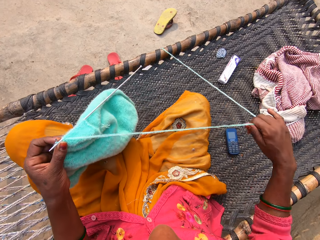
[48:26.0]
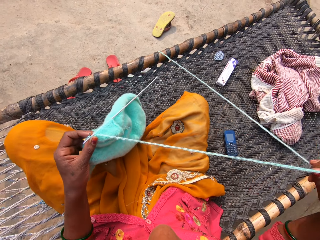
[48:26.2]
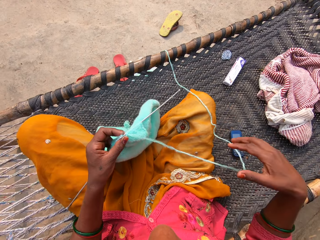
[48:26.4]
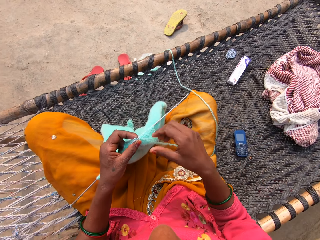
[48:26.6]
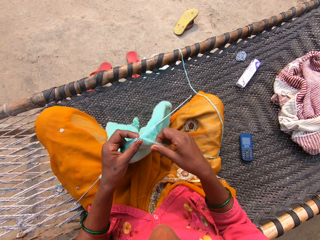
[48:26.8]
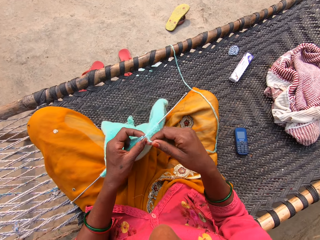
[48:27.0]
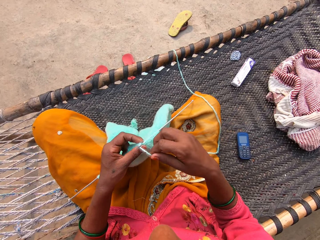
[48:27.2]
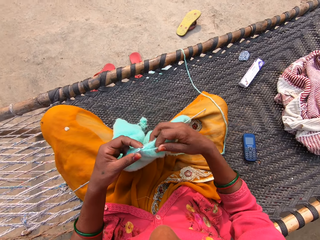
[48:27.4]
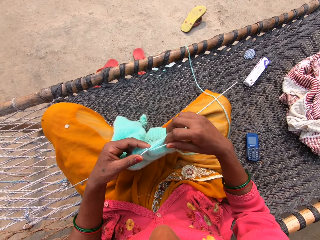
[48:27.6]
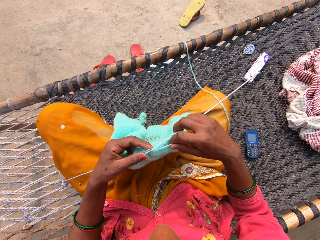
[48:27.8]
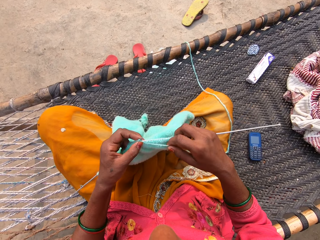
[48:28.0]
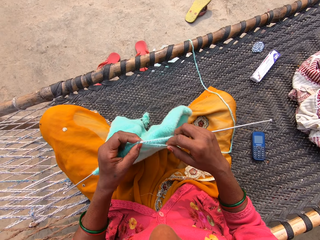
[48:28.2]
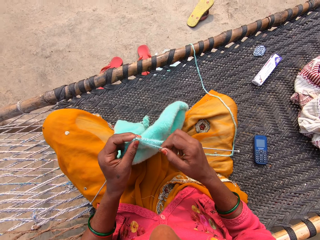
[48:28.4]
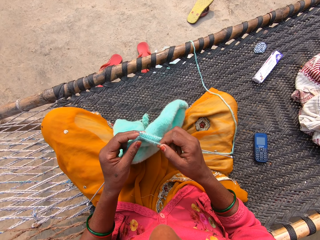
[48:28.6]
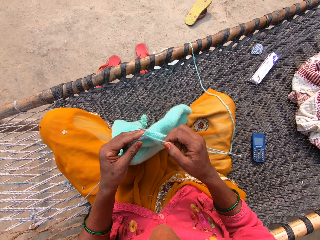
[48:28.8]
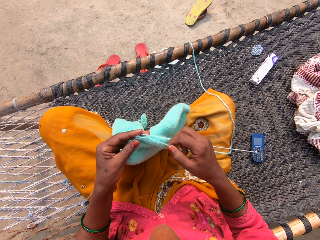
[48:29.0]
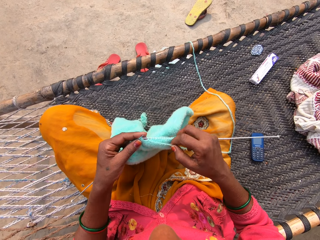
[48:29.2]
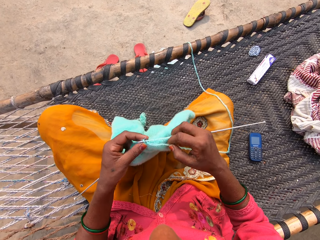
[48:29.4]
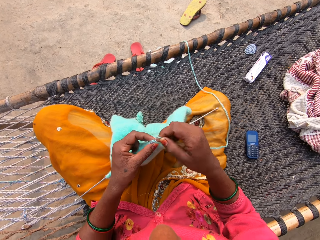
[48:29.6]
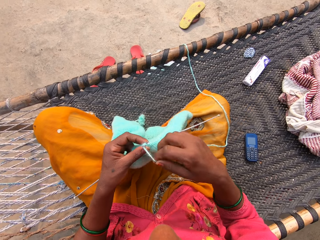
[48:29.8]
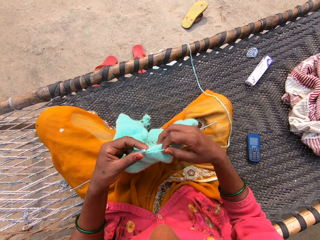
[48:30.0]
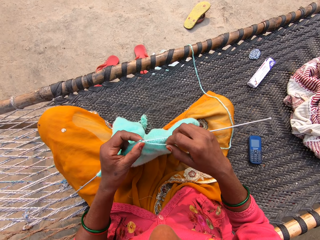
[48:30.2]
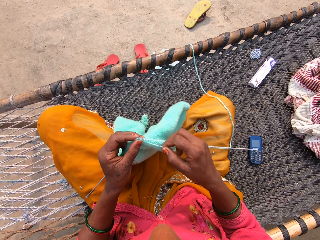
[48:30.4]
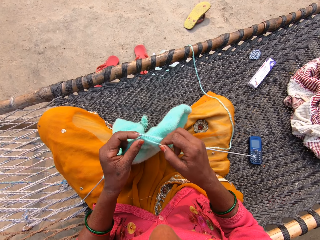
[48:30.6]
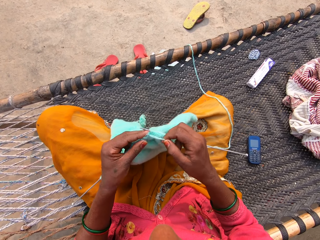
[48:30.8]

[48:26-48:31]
The camera wearer pulls the knitting yarn.

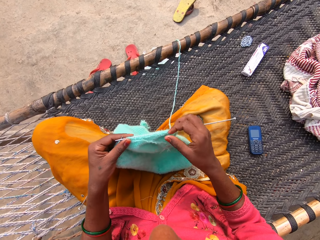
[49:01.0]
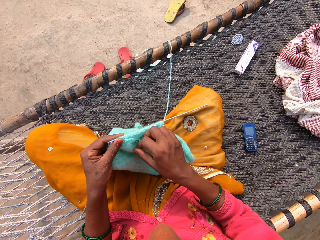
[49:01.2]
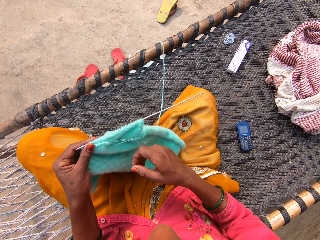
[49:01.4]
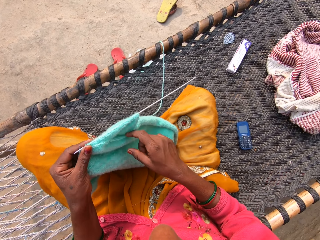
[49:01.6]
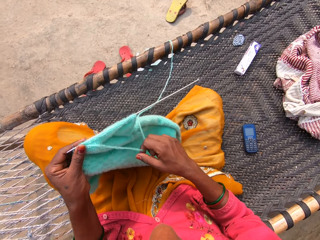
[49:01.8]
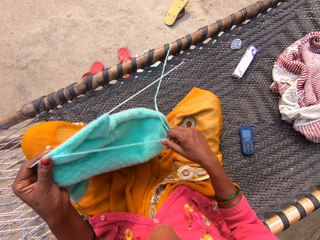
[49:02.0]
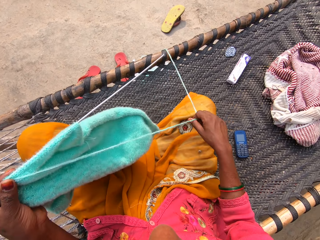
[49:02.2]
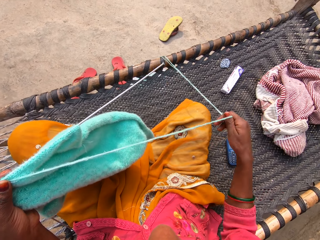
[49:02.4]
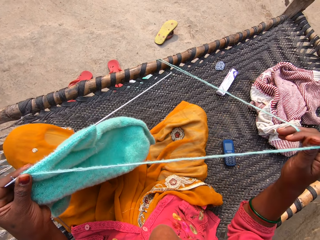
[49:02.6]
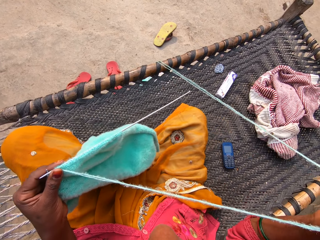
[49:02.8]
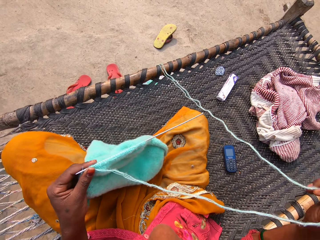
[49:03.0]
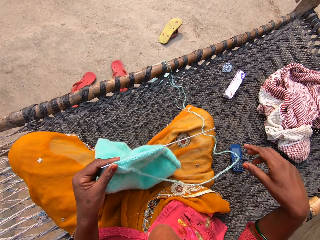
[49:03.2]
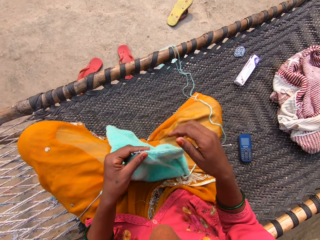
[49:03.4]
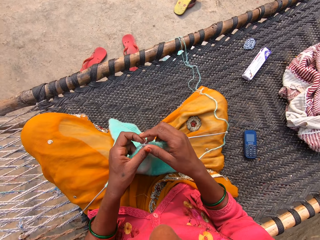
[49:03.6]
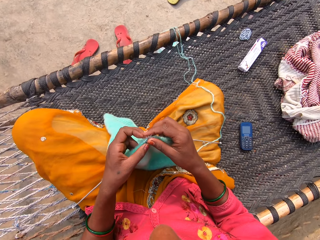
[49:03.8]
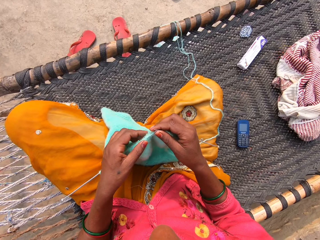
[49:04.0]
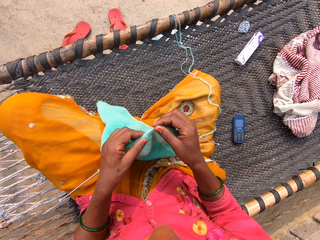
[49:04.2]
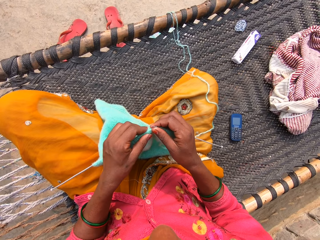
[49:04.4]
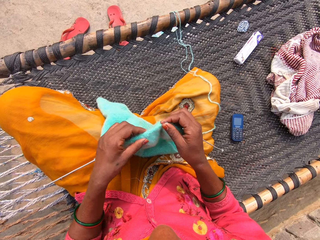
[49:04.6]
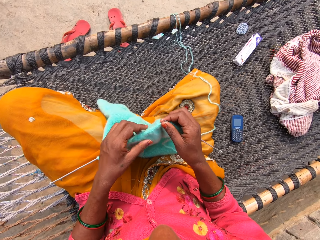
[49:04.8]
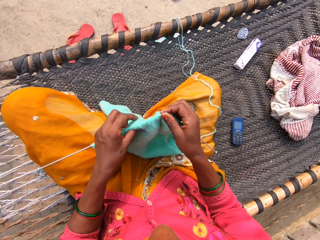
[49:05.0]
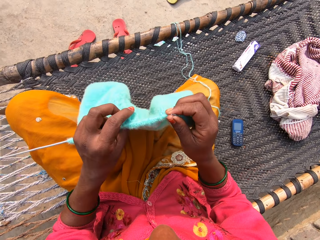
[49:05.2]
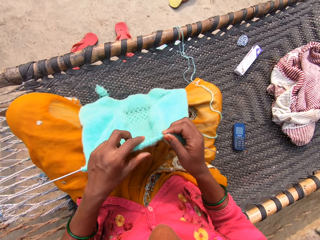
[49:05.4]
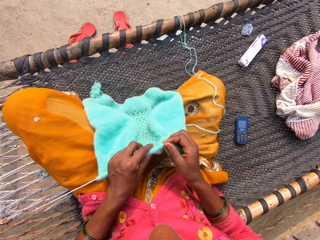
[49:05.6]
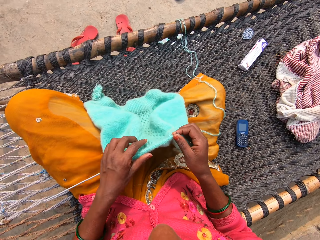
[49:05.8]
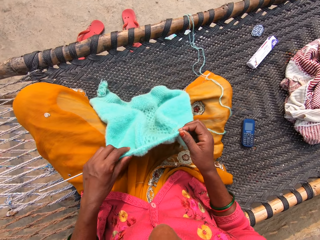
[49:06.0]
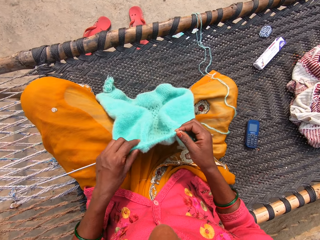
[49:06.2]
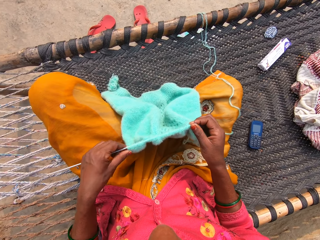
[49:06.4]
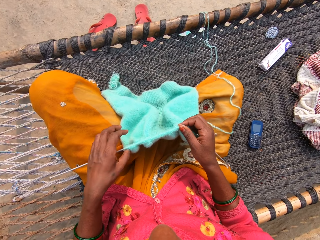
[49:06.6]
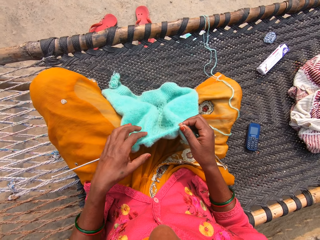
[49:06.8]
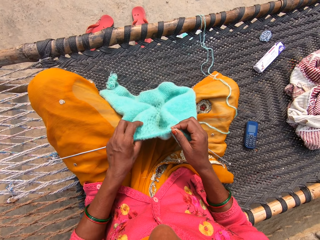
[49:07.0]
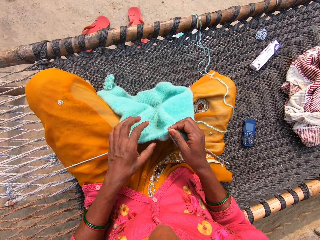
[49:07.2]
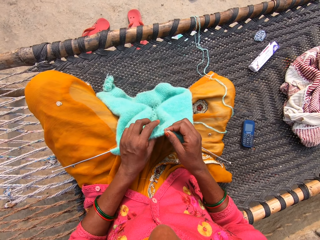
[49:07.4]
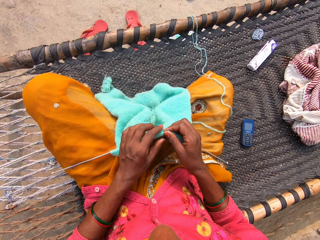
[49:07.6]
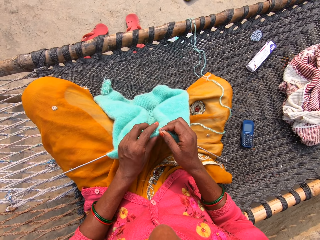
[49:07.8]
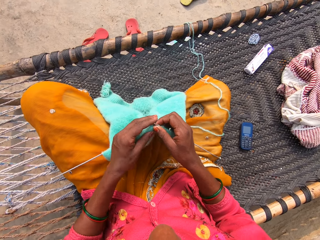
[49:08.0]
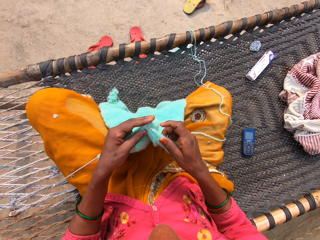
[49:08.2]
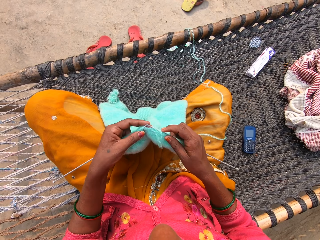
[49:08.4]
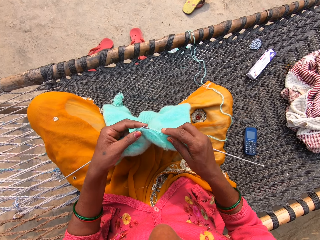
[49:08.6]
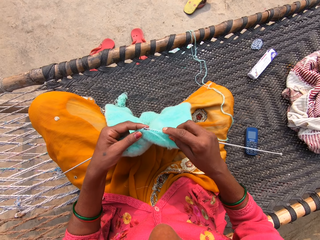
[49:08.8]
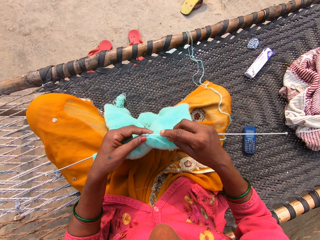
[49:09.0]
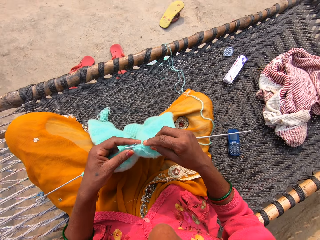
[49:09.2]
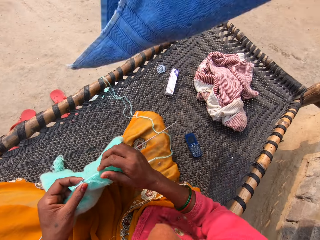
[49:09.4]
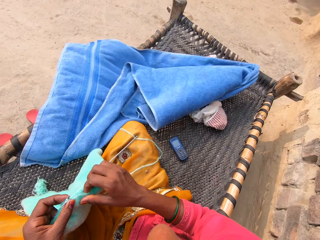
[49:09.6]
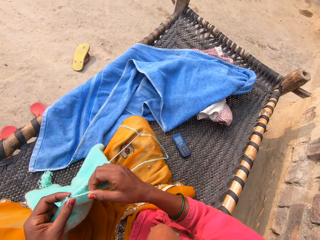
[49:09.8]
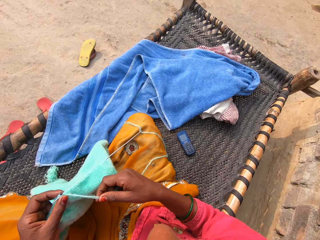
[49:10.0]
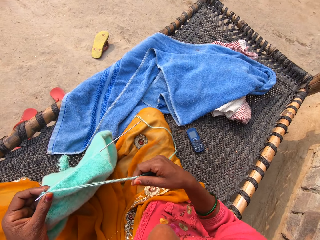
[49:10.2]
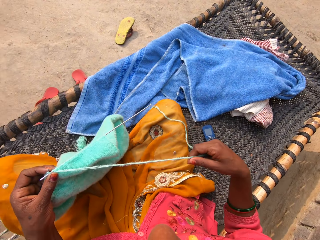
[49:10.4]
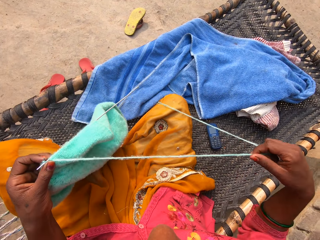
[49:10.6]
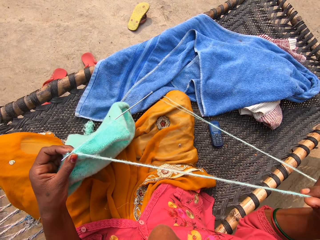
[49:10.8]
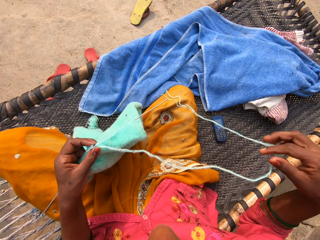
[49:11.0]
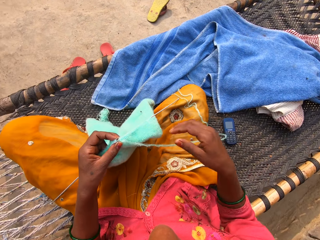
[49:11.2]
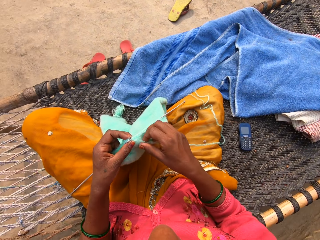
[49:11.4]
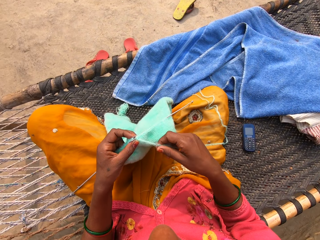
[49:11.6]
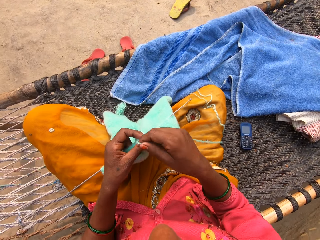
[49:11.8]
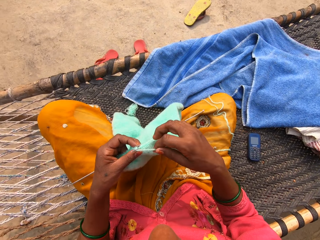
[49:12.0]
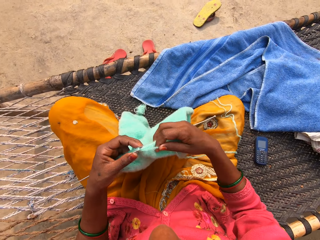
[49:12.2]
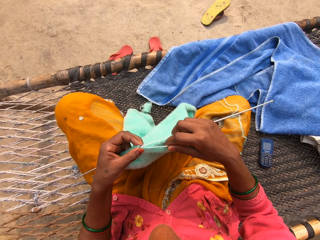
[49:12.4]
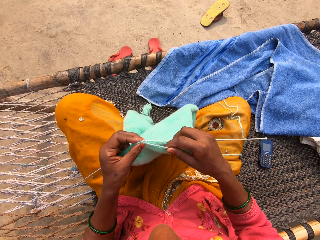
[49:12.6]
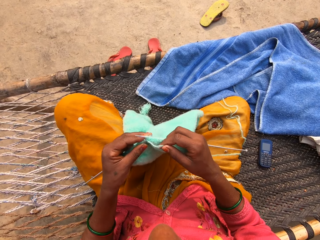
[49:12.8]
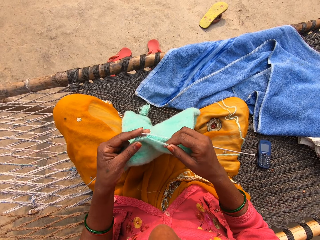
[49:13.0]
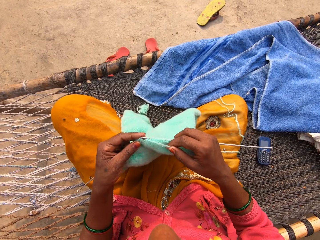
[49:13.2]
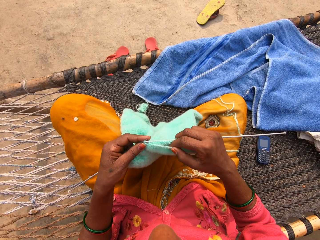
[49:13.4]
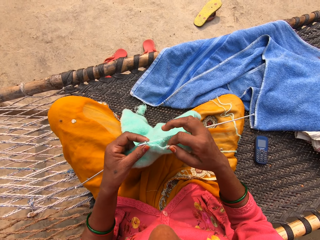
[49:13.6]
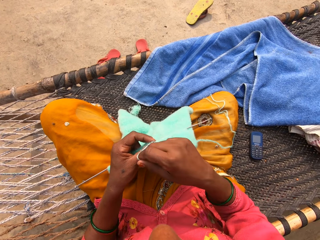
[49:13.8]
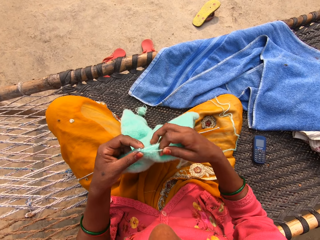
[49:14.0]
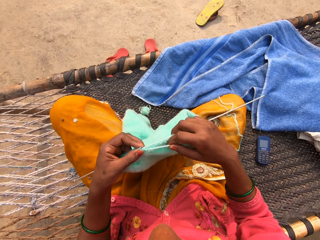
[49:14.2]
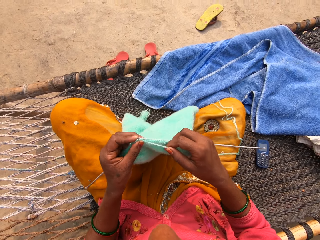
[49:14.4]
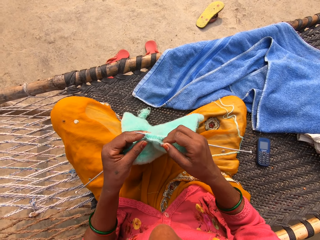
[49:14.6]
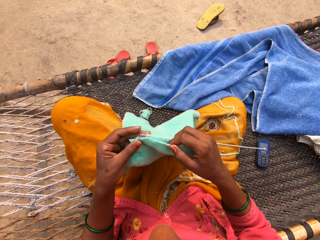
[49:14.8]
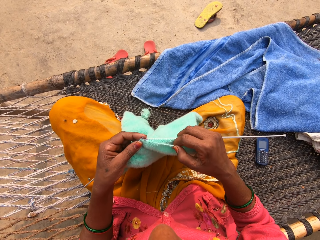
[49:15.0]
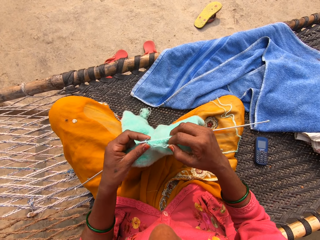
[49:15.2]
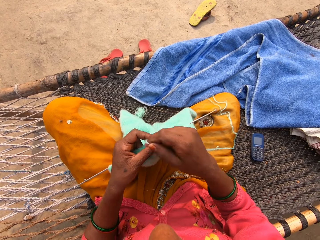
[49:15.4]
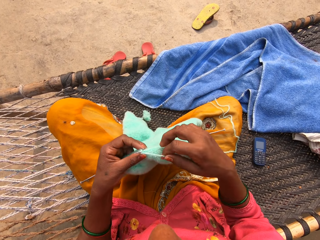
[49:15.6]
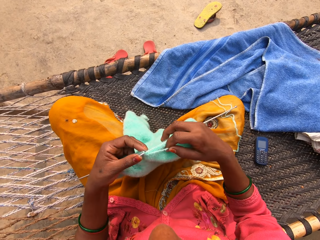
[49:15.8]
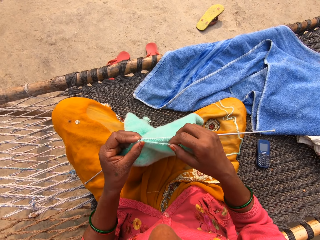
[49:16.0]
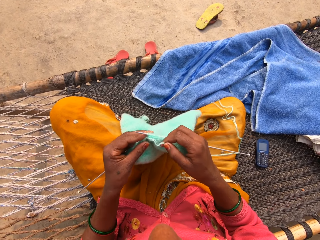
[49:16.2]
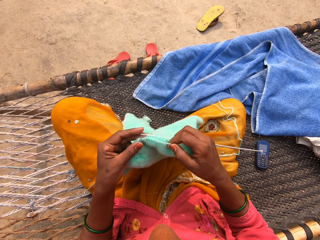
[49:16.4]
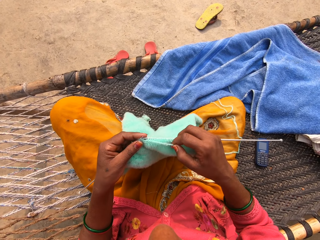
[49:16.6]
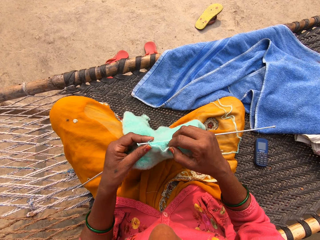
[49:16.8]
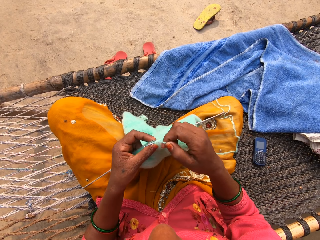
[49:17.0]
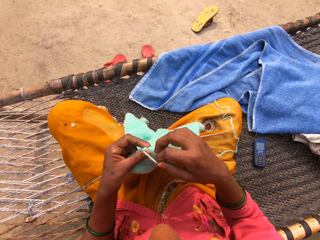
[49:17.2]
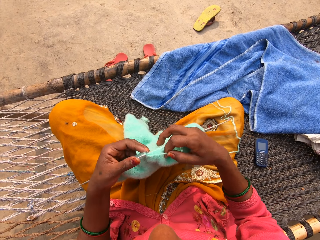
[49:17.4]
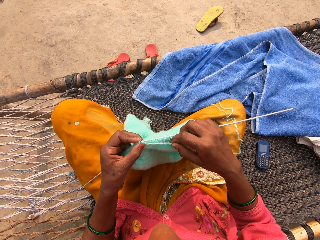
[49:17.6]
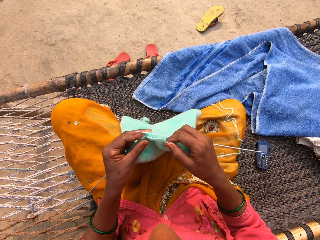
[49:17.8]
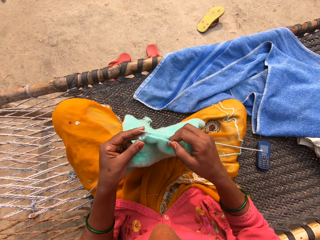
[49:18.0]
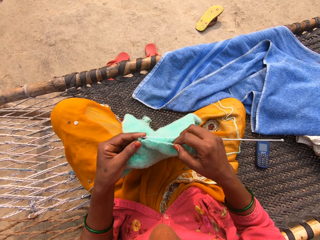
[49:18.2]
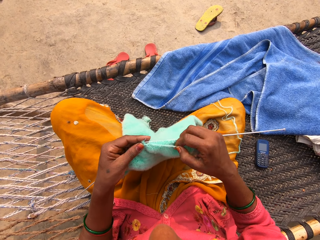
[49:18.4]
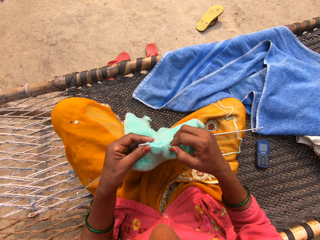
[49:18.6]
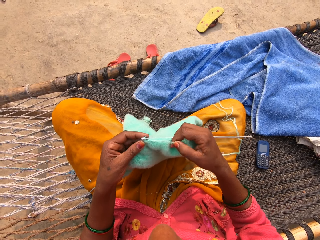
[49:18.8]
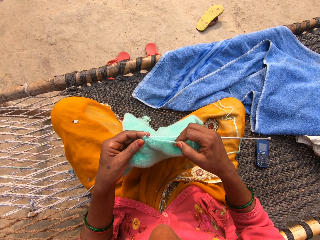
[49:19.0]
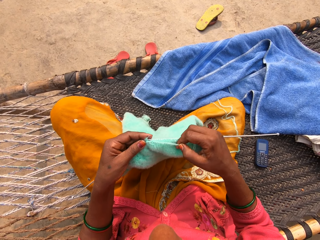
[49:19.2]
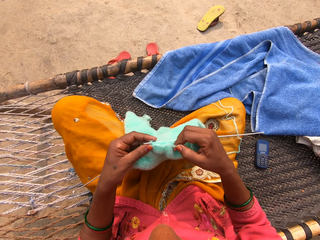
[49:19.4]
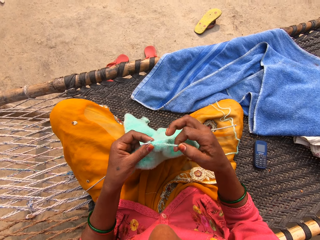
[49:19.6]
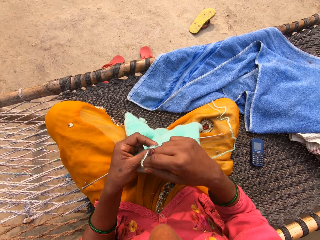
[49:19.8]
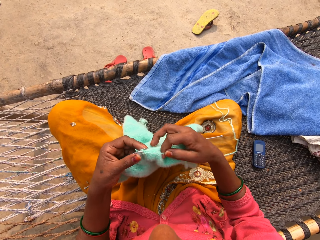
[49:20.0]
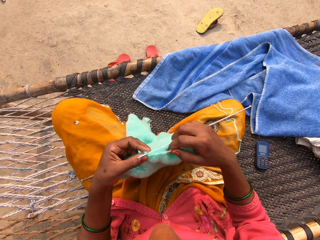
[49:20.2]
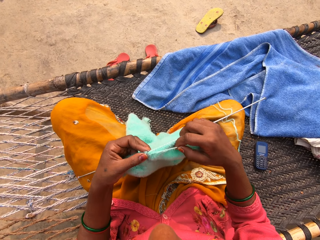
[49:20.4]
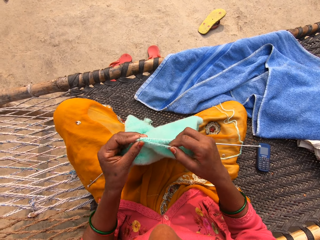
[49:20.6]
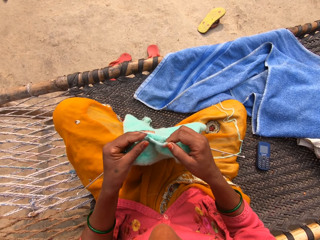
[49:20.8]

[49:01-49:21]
The camera wearer pulls the thread. They pull the garment on the knitting needles. They knit the garment. A boy throws a towel on the woven bench. The camera wearer pulls the thread. They knit the garment.
